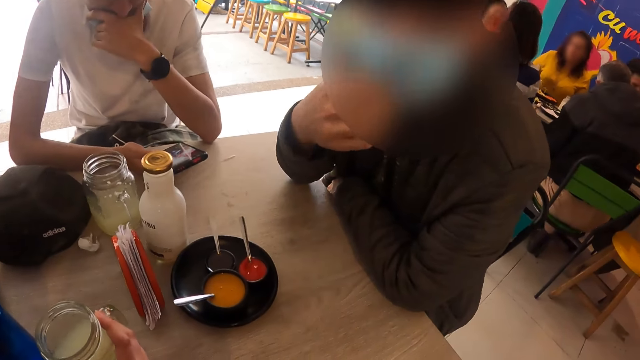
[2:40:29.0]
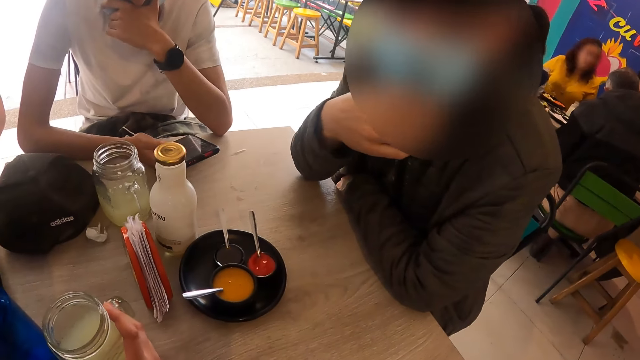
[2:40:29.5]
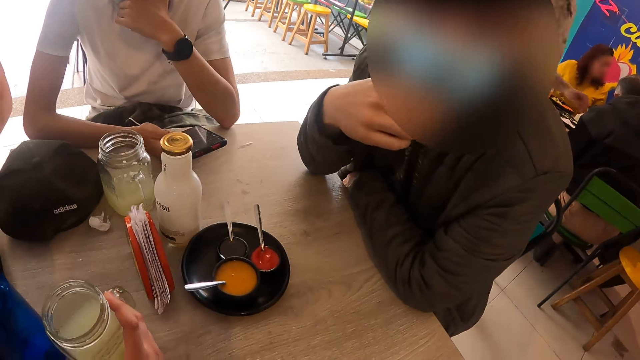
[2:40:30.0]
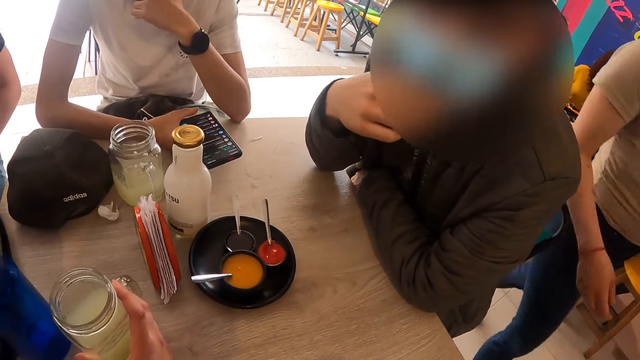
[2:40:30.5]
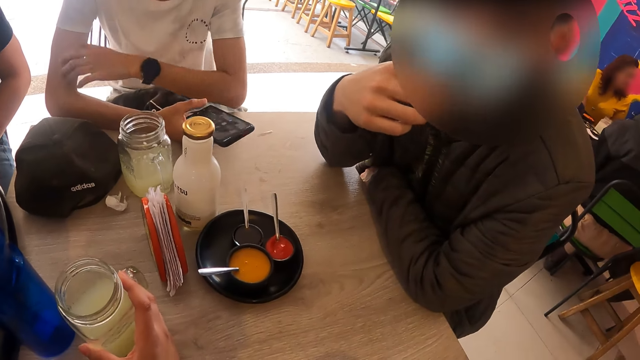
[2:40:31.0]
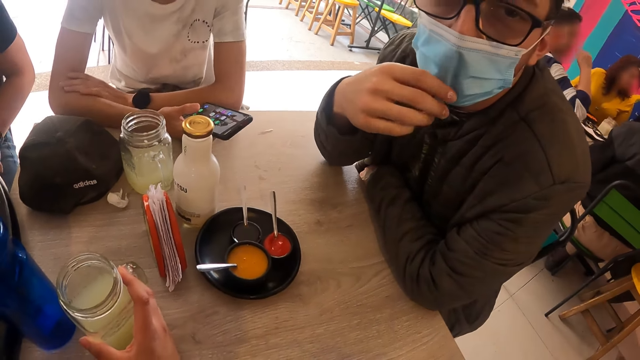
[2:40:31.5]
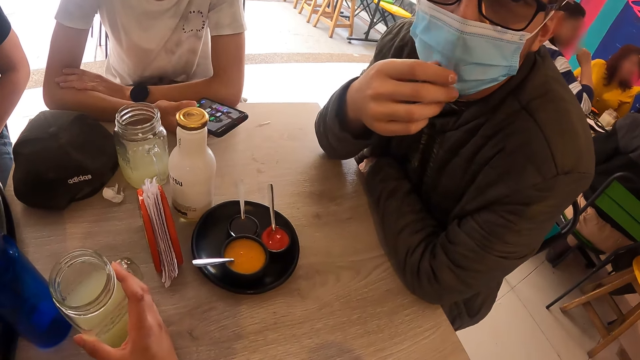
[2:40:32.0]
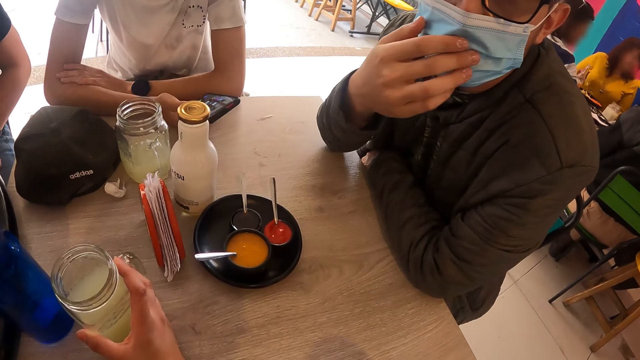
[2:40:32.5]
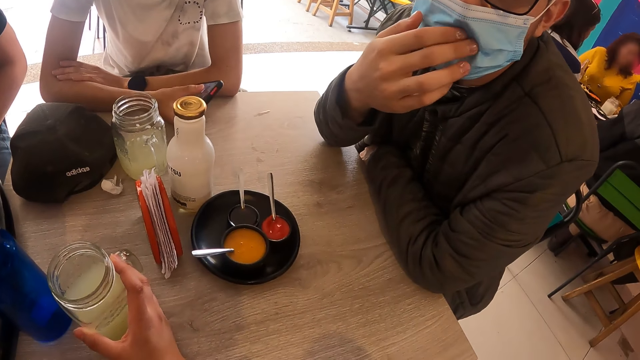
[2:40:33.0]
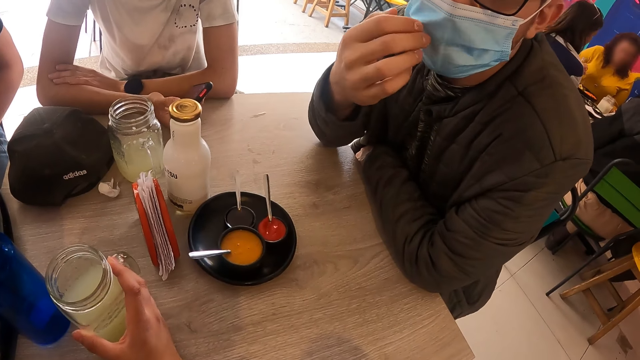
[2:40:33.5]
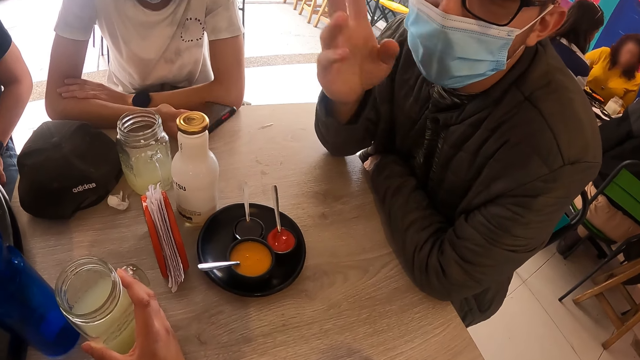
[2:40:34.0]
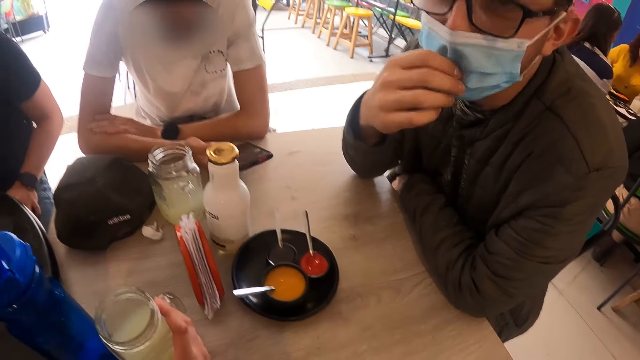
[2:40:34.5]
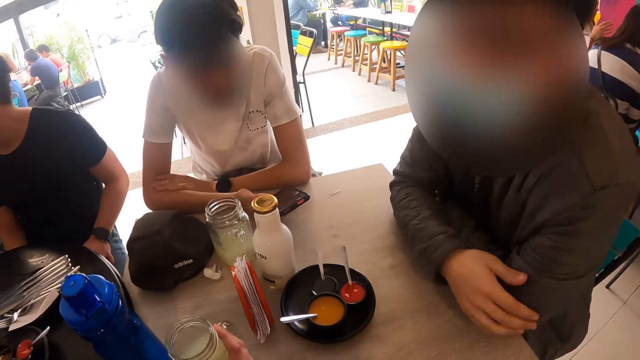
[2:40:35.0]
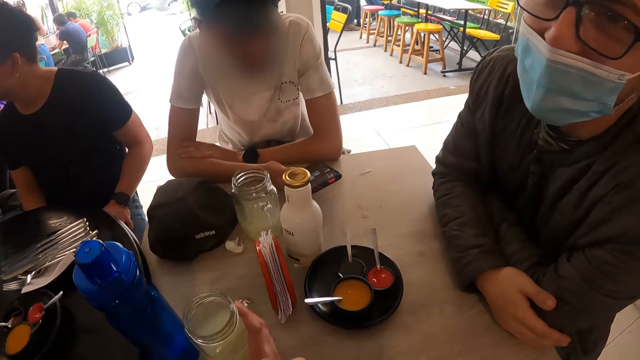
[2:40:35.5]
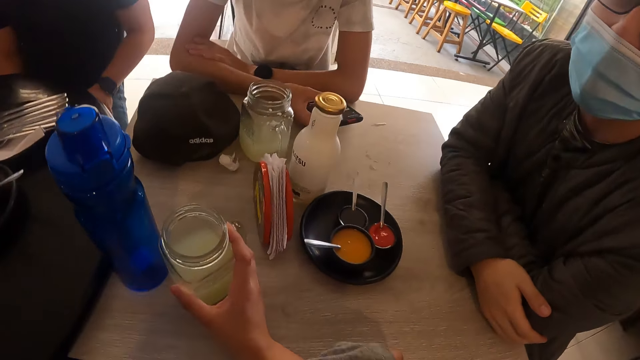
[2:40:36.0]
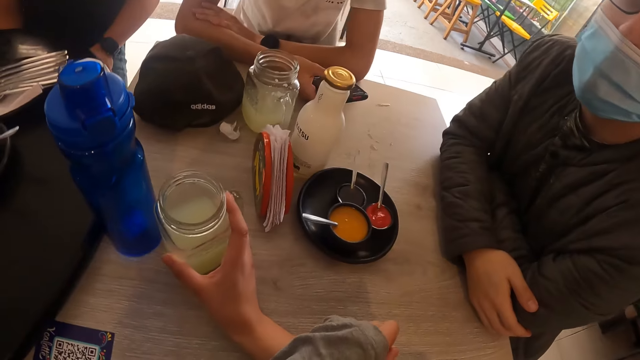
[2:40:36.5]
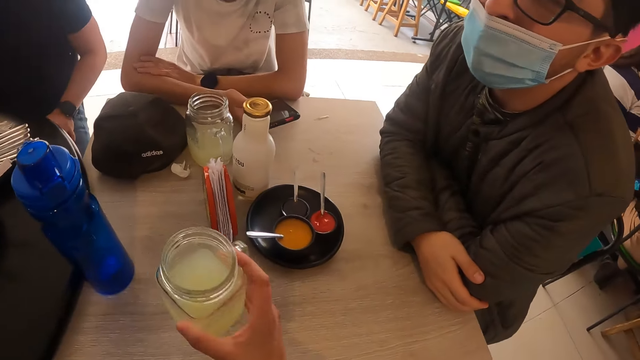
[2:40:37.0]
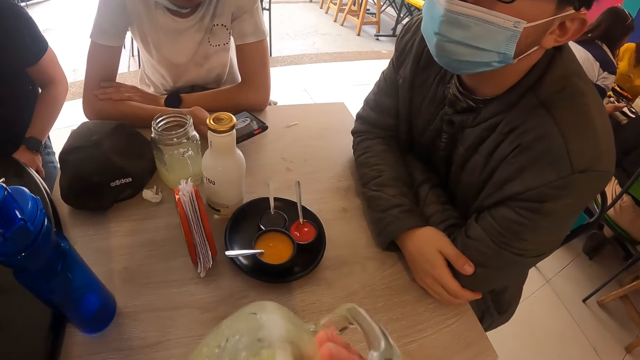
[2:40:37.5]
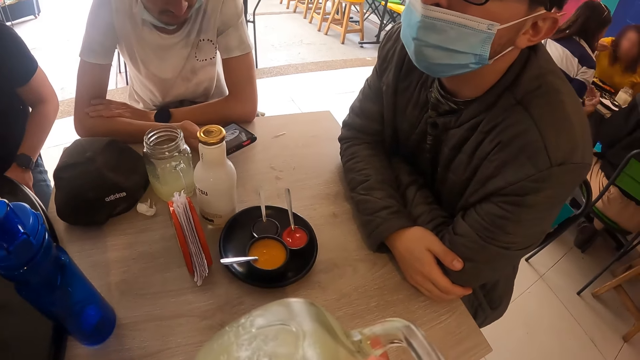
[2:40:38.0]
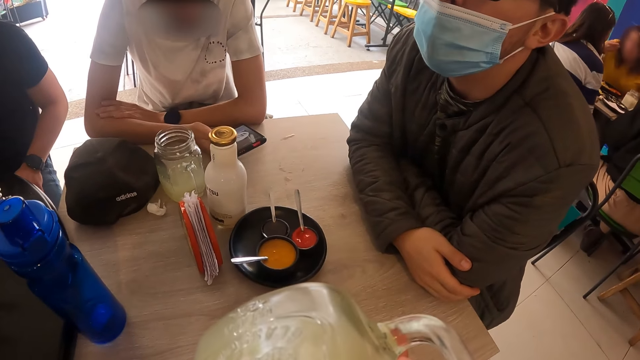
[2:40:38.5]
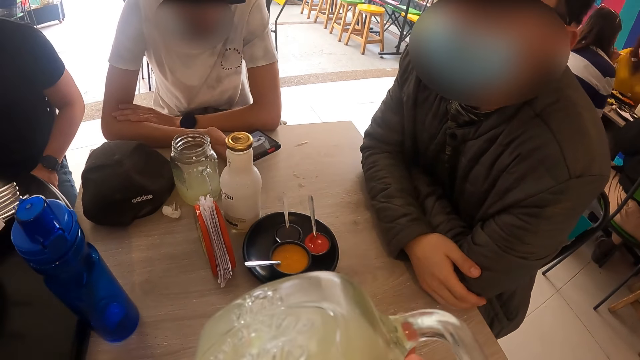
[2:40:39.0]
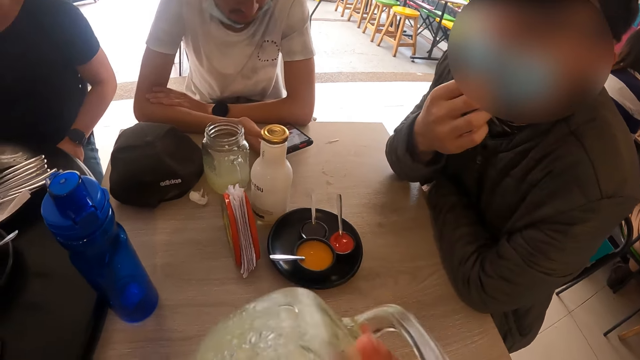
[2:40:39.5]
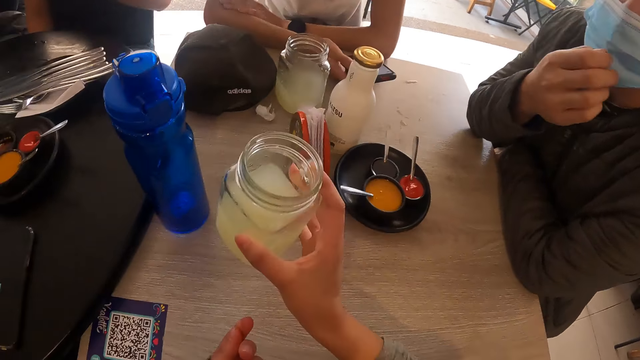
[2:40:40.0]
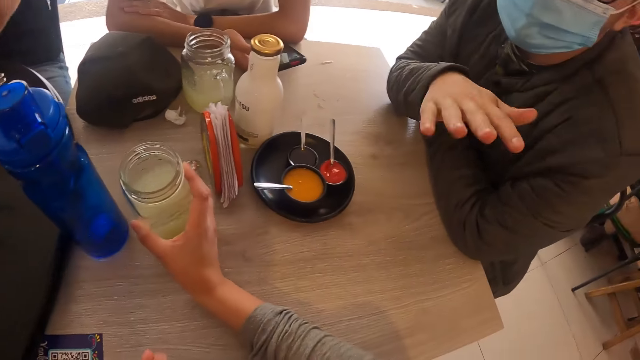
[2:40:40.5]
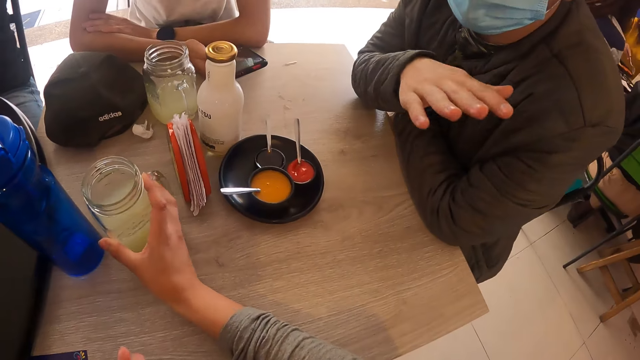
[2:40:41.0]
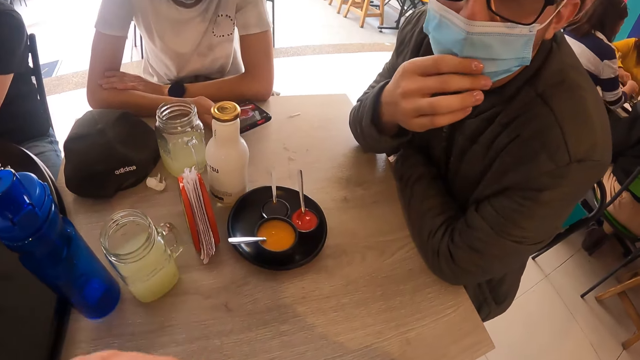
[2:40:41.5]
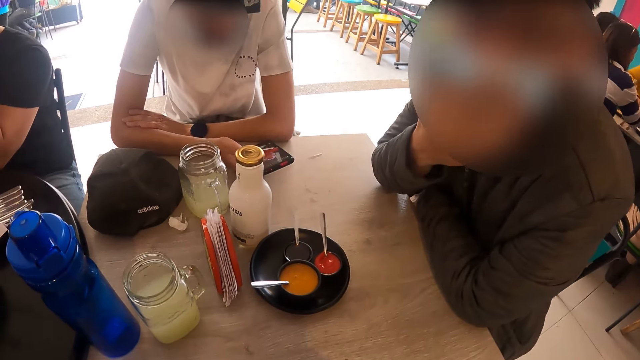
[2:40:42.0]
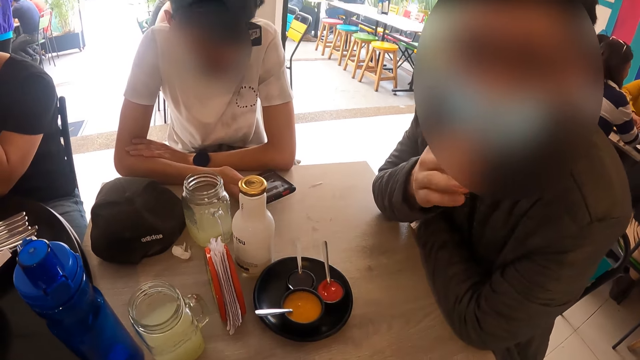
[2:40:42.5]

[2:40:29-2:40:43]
A man places his left hand on his right hand on the table. The camera wearer gestures using his left hand. He picks the glass of lemonade or mug from the table with his right hand. He drinks from the glass of lemonade in his right hand. Another man adjusts the nose mask on his face with his right hand. The camera wearer drops the glass of lemonade on the table with his right hand. He removes his hand from the mug.

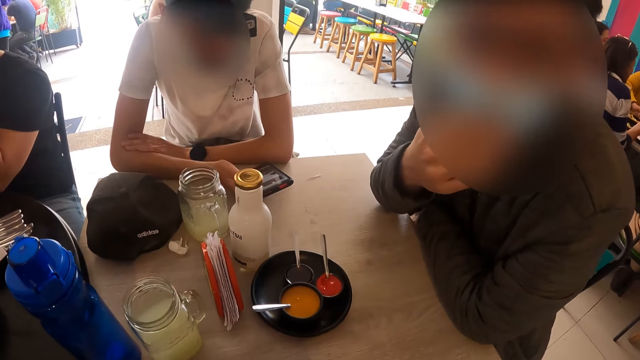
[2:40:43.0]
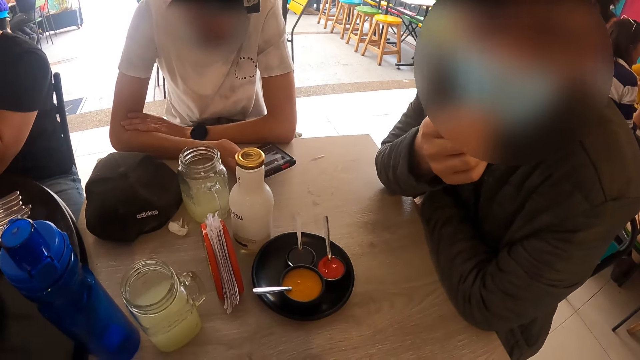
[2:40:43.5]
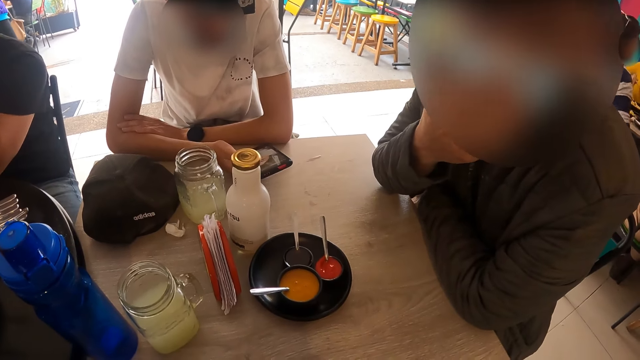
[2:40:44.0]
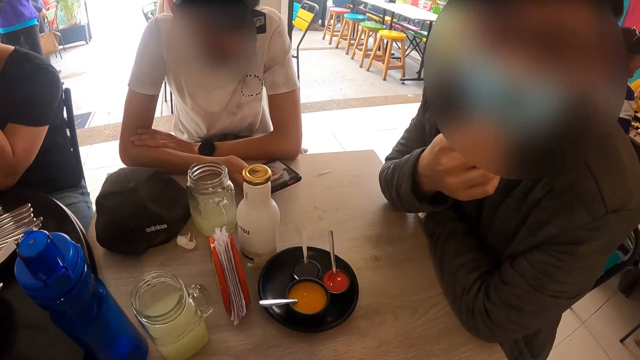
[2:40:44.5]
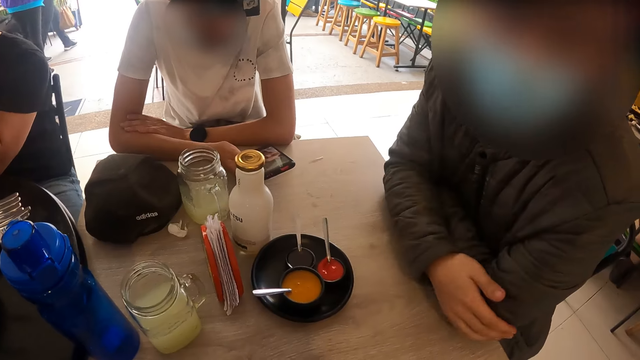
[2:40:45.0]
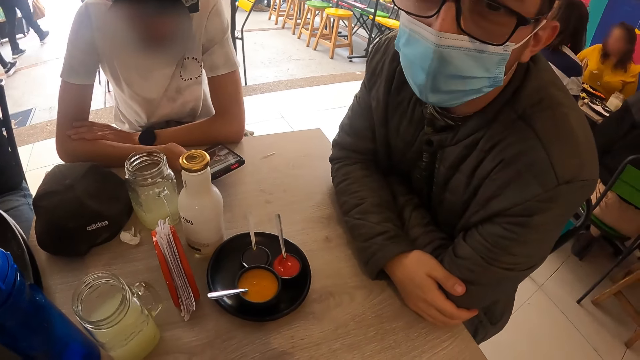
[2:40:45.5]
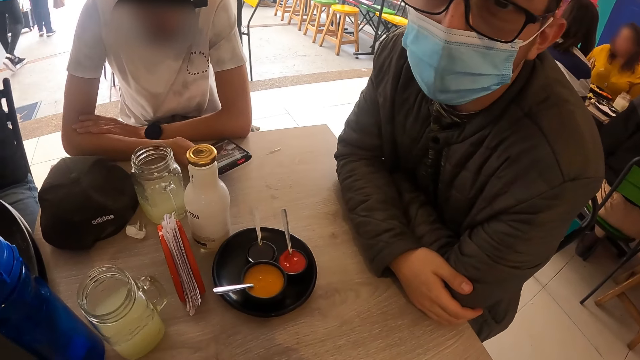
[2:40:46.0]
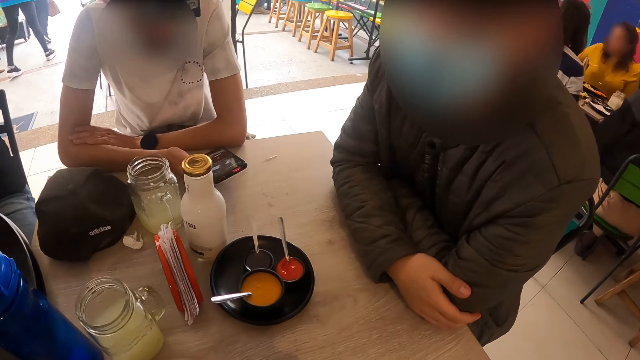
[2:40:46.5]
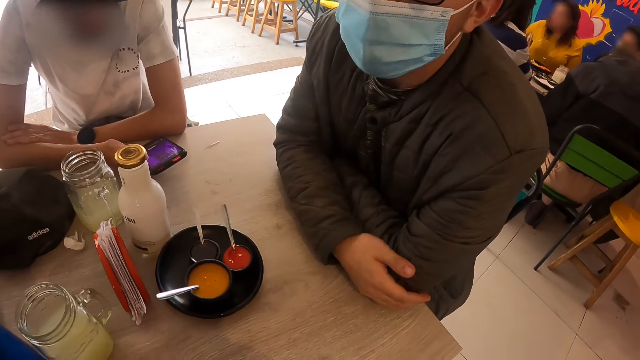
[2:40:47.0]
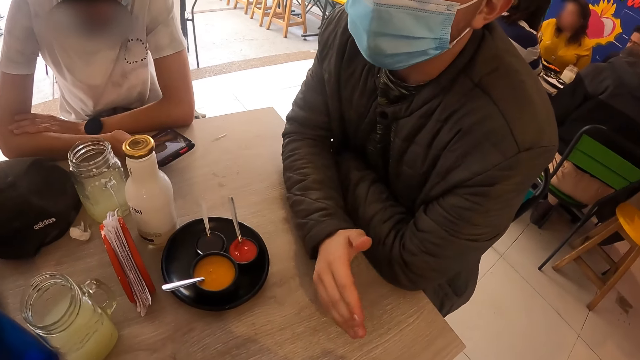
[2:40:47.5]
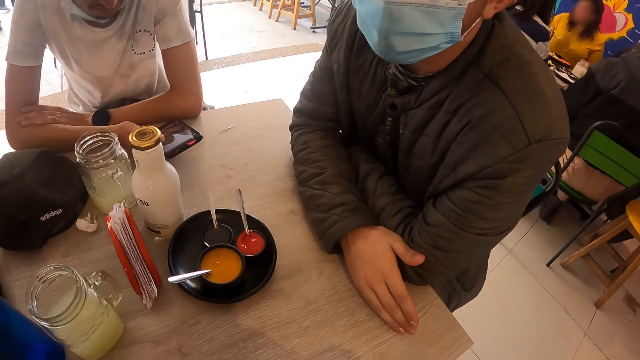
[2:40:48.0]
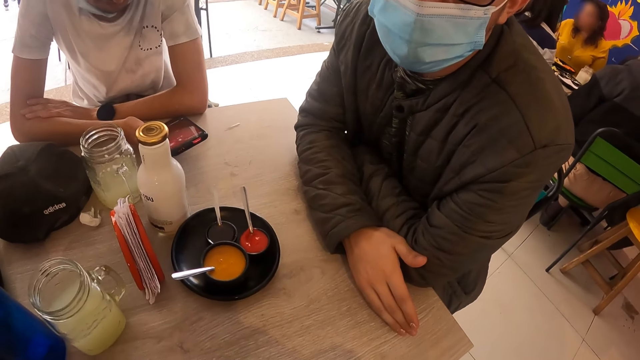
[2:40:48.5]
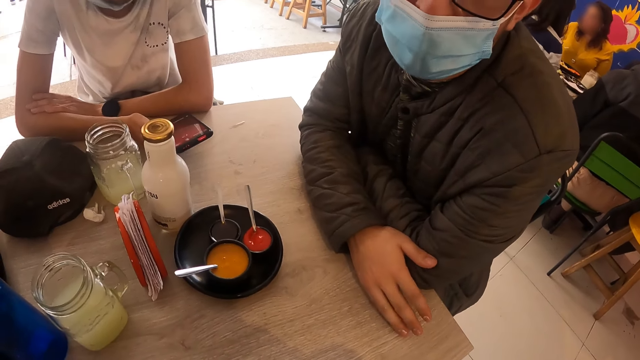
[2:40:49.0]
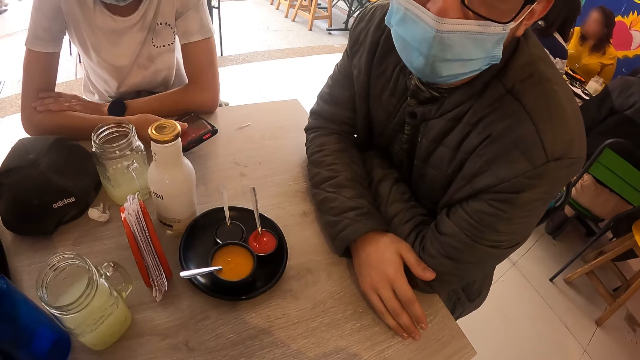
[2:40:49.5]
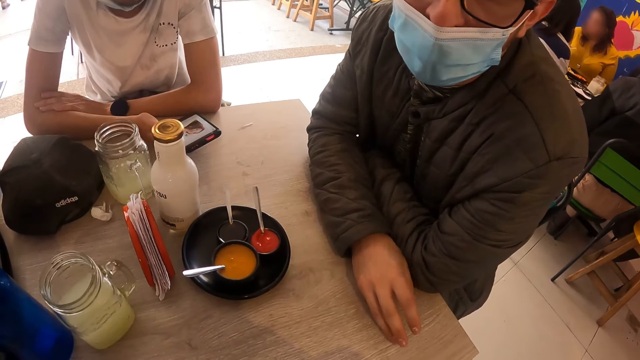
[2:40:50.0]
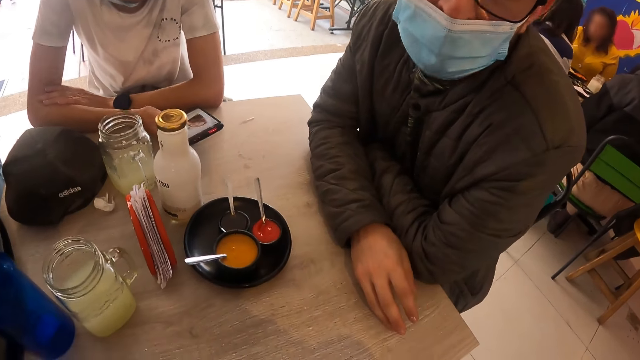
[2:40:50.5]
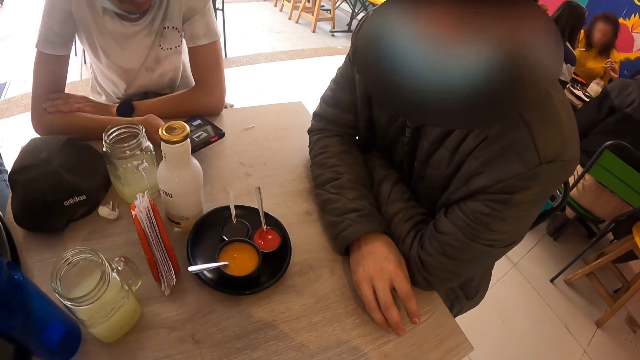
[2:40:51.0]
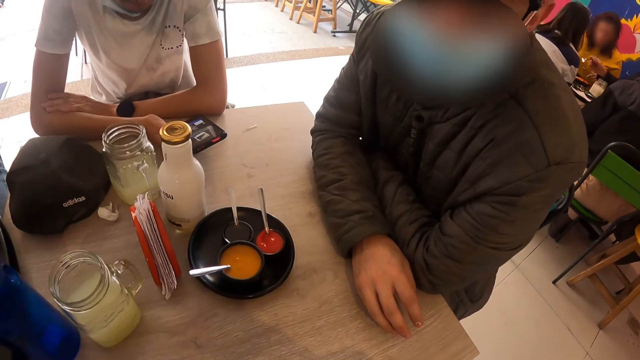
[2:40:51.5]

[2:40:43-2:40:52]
A person gestures using his hand. The person puts his hands on the table. The person gestures using his hand.
